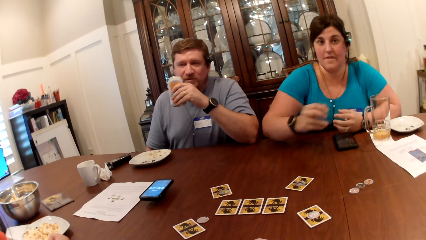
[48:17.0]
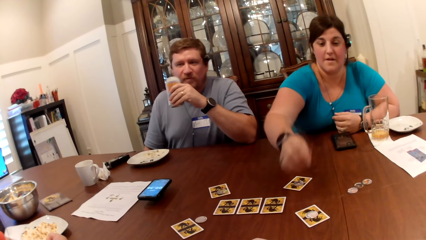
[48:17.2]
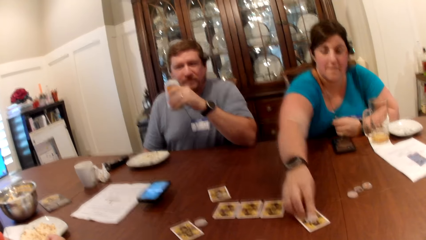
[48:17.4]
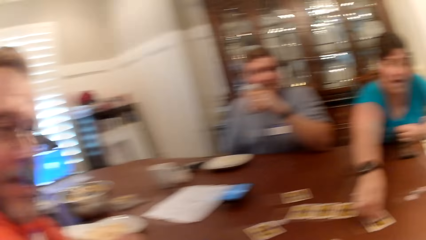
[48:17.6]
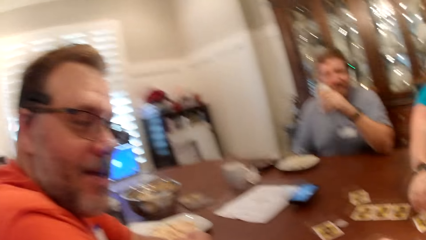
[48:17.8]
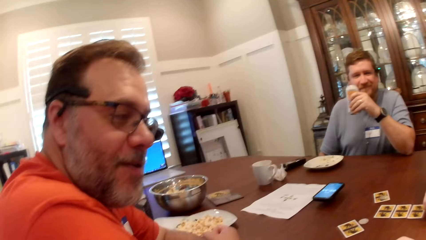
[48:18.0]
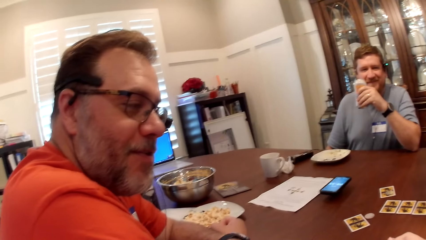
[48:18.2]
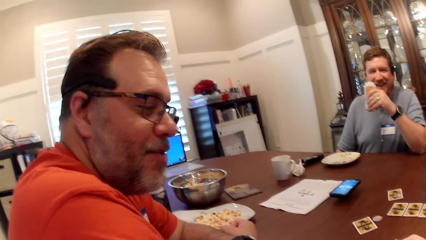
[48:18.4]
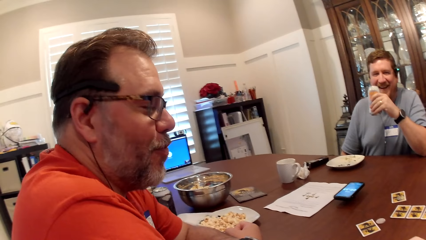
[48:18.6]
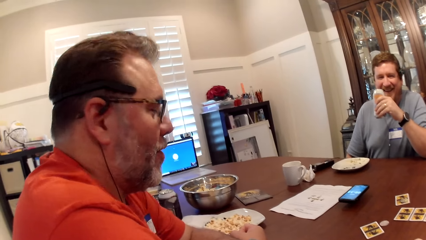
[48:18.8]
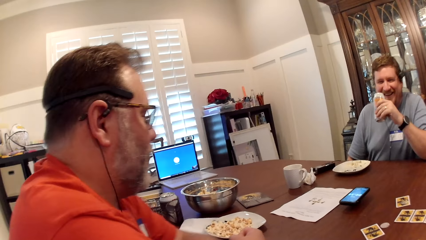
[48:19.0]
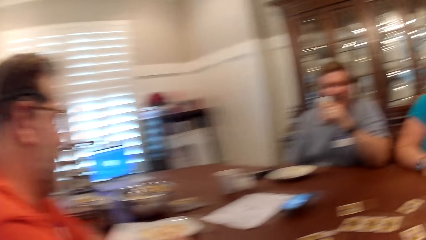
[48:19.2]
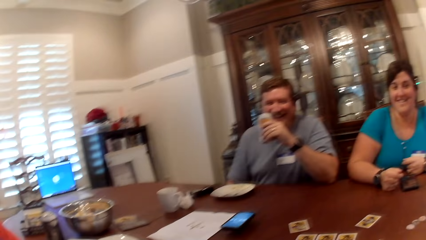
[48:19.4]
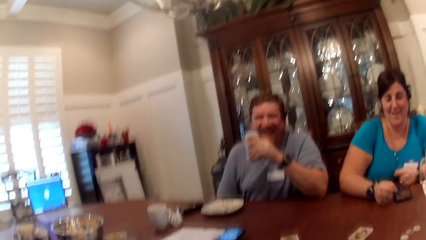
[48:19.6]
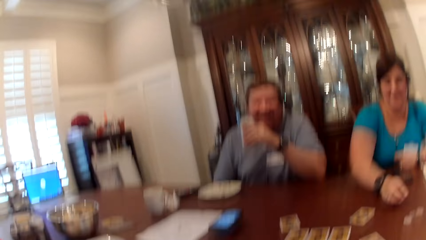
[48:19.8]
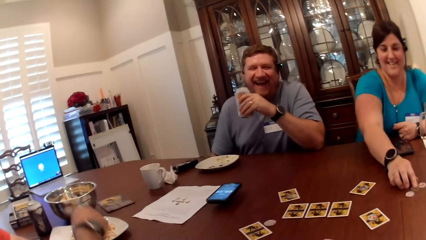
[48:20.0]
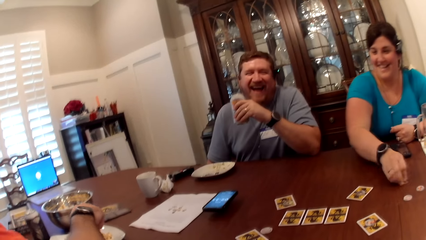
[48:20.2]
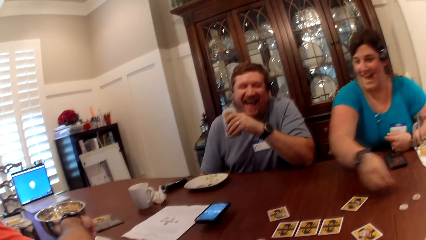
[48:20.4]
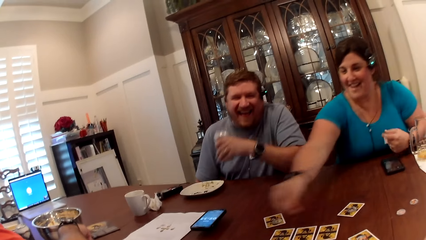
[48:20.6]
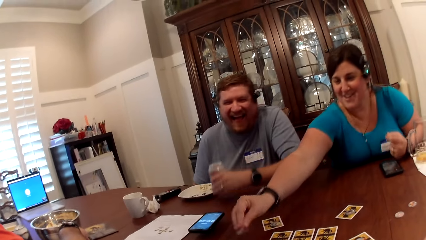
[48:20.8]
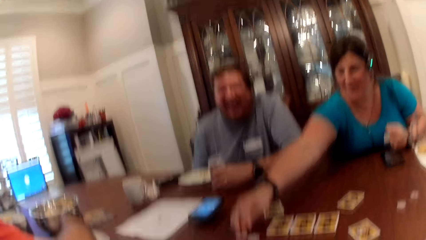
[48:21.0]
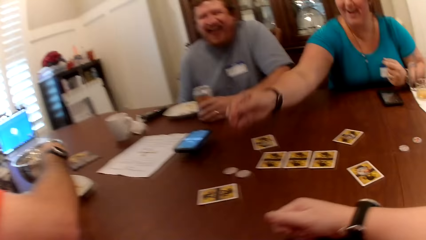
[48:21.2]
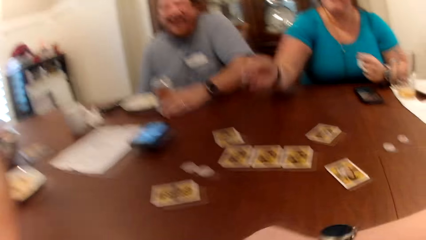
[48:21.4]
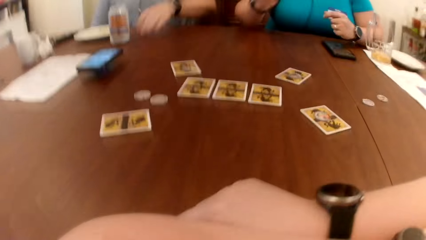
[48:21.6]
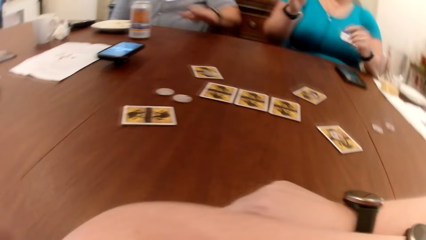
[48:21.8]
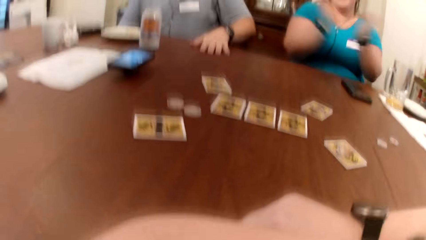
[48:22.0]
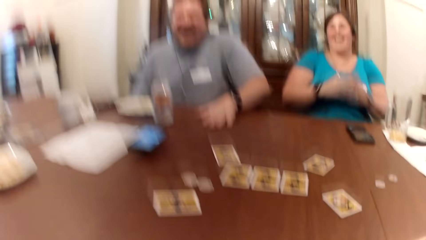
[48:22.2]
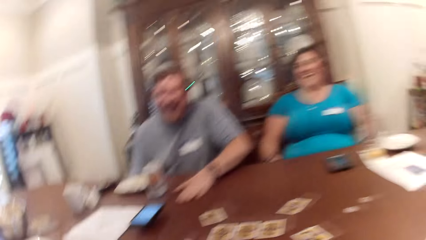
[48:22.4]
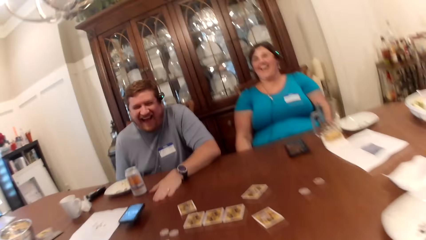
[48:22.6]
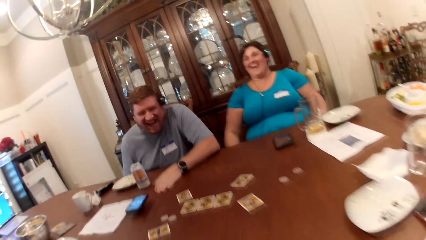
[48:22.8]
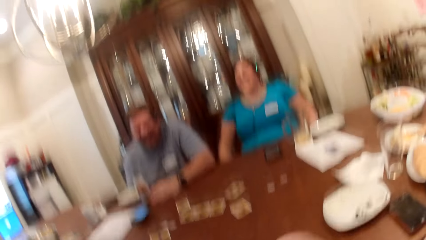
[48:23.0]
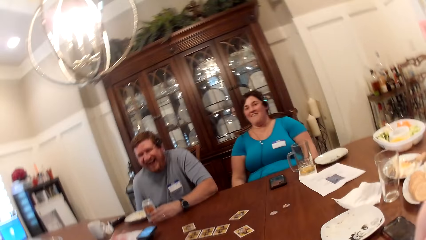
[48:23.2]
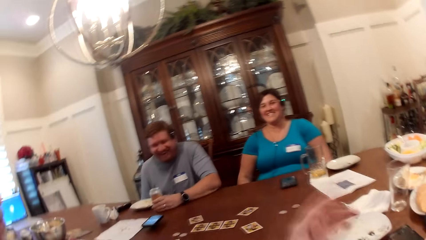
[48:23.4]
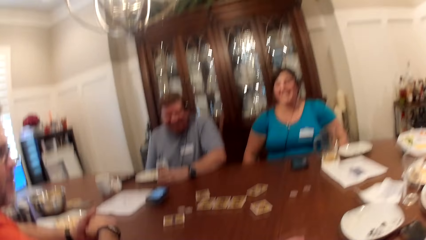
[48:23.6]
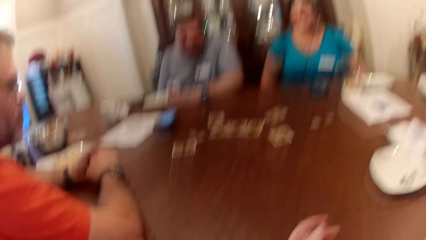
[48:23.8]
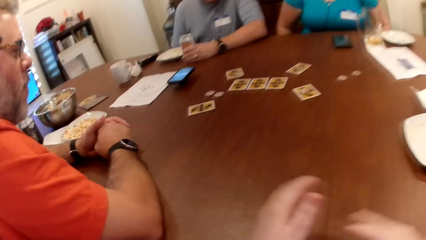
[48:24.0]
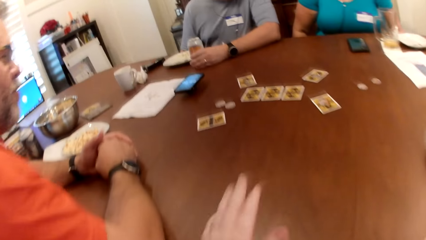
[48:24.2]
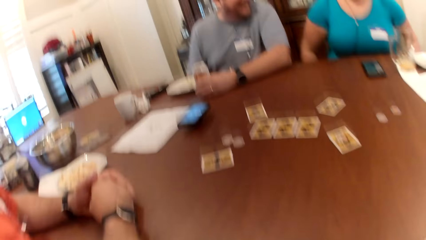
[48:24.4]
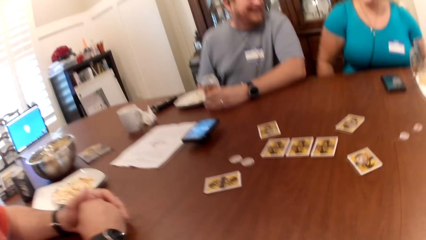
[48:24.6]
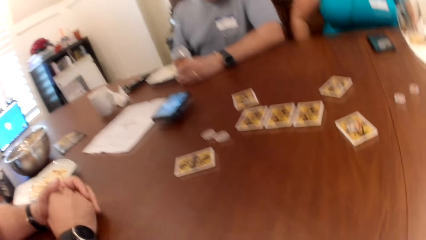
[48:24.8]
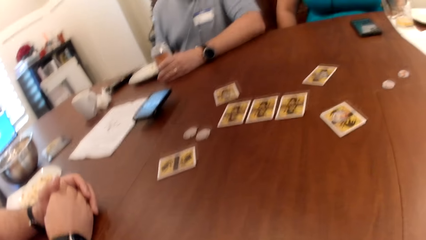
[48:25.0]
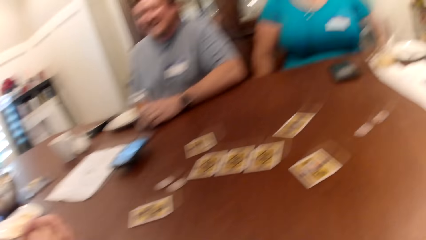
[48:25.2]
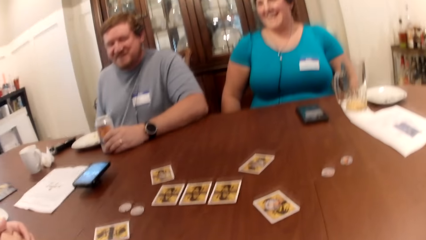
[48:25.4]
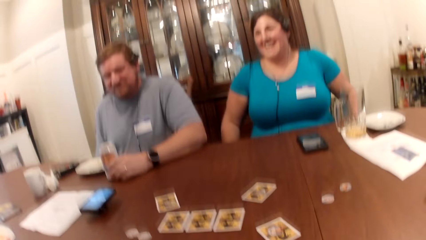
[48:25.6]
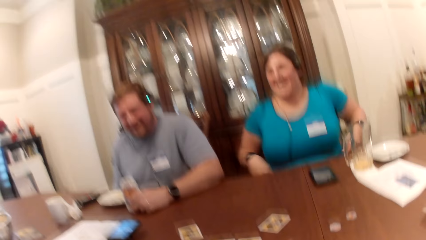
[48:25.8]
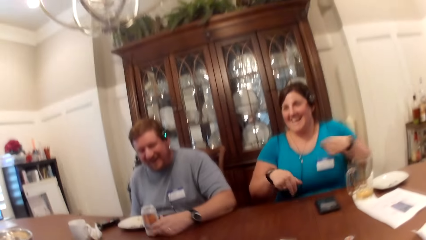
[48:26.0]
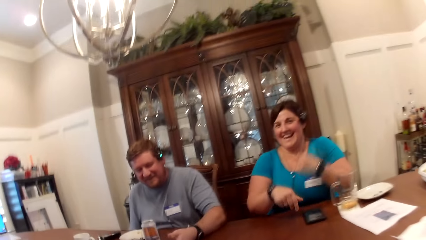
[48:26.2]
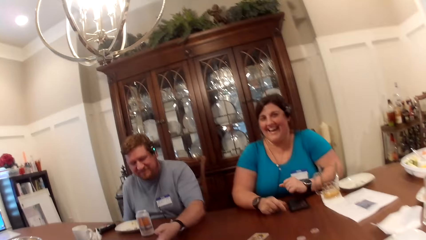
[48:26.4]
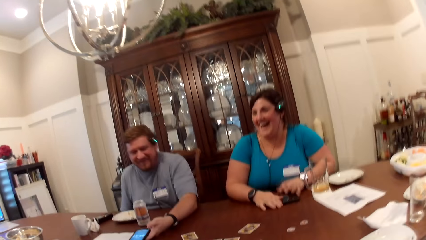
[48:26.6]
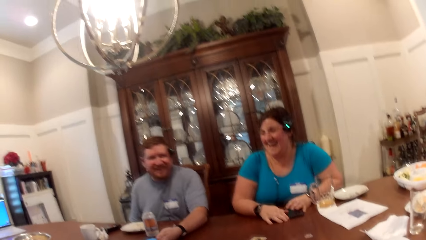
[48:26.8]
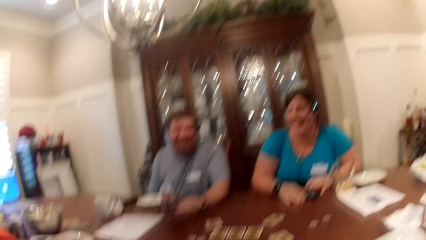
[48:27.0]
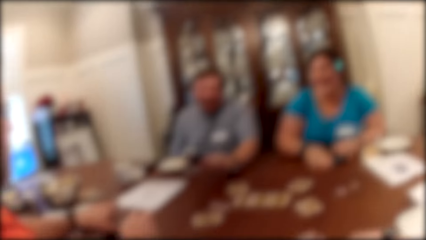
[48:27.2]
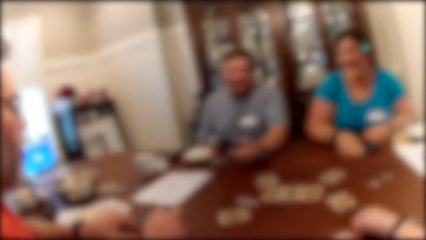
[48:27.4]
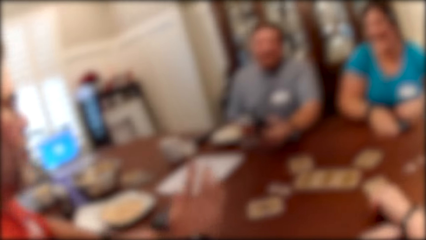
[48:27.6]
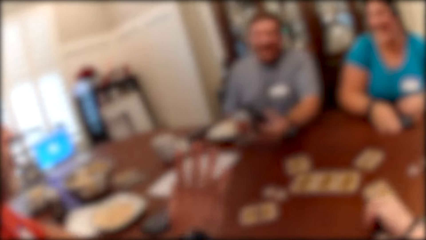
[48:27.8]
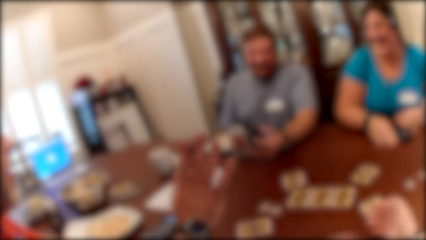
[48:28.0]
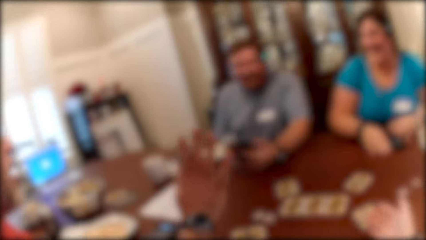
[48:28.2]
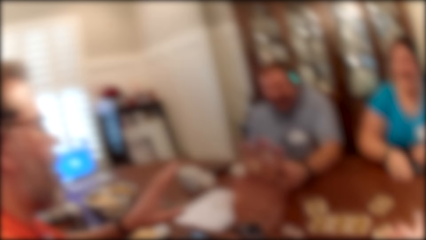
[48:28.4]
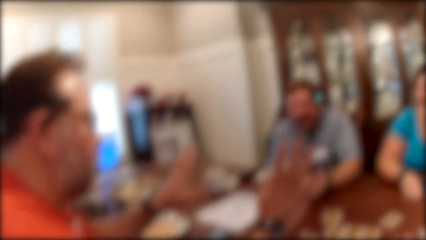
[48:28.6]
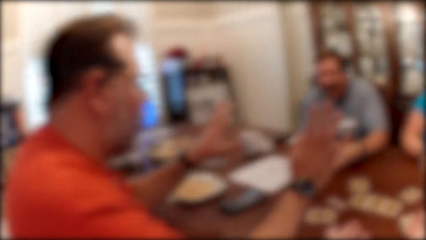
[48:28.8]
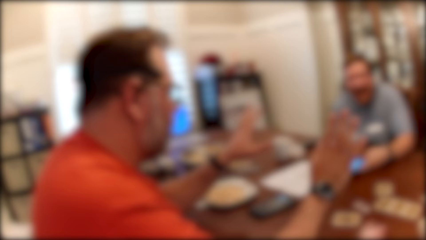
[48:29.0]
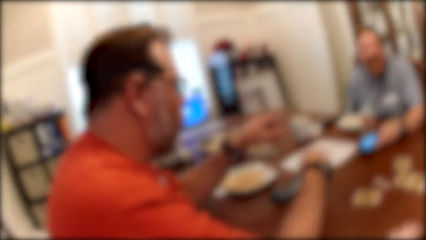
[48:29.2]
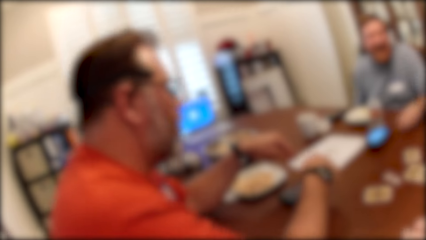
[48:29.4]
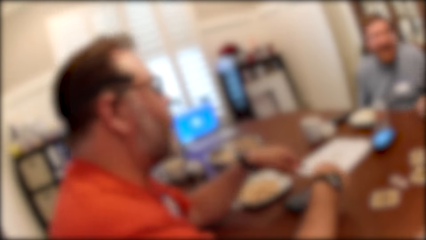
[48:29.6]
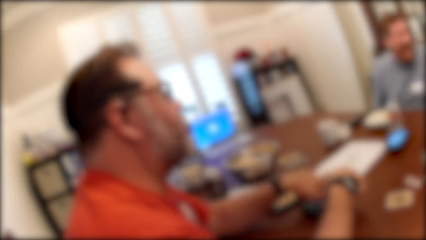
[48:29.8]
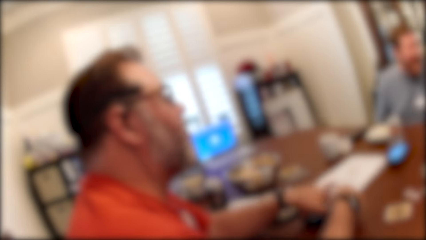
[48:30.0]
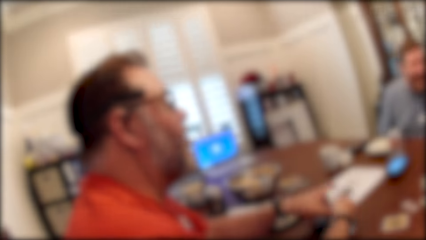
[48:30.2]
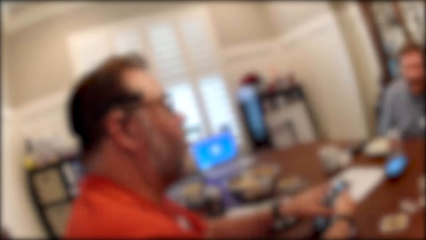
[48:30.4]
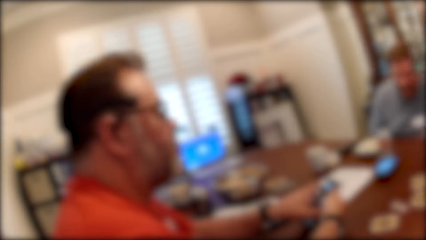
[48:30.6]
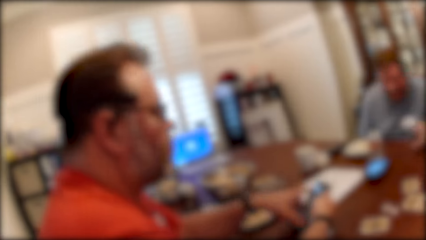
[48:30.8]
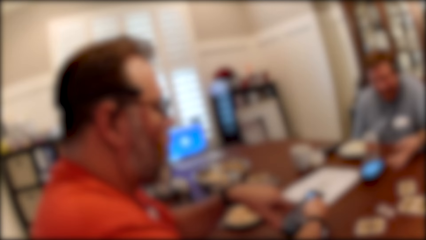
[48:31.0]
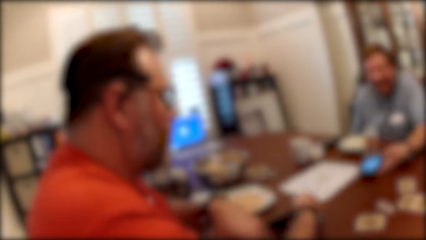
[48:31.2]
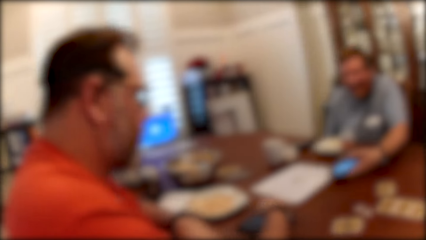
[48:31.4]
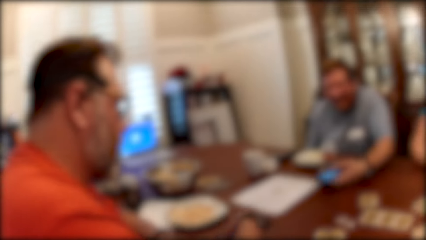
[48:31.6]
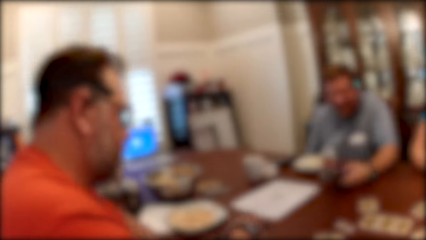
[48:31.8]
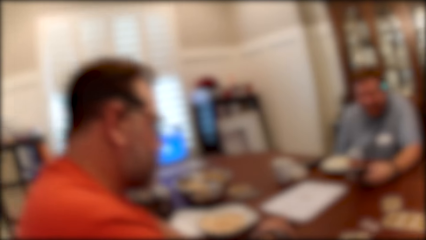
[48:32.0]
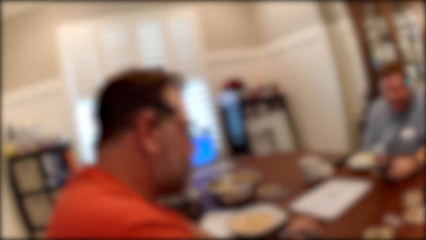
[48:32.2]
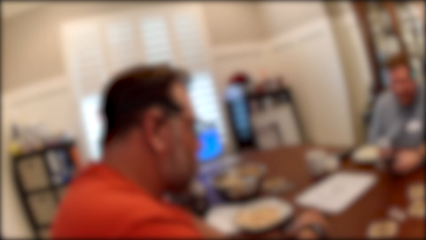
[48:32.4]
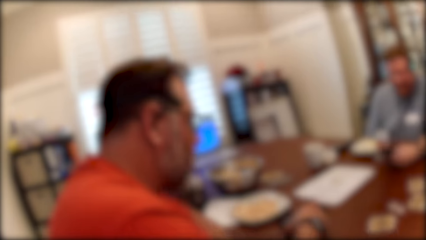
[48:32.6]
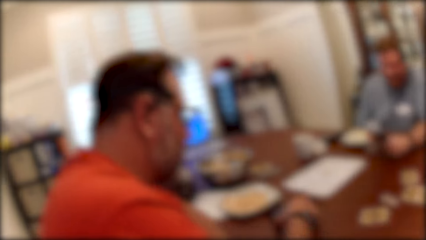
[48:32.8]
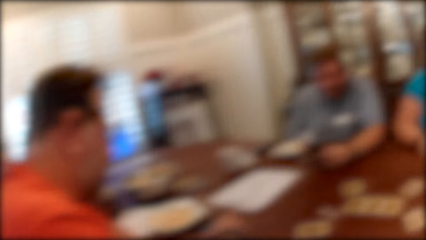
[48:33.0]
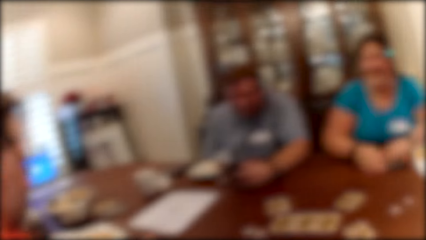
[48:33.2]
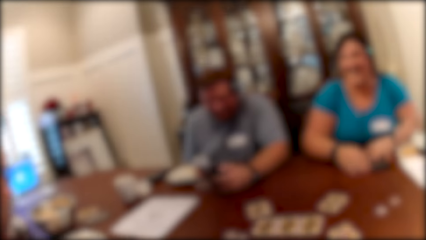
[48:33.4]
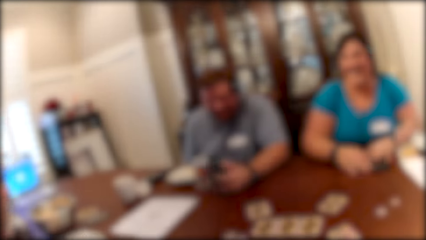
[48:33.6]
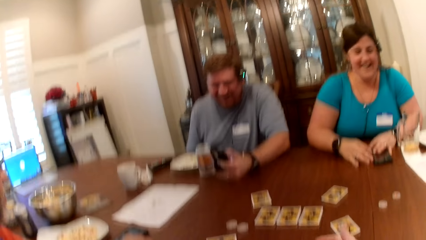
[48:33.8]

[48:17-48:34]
The woman touches the token on the card on the table with her right hand. The woman picks the token on the table with her right hand. The man drops the can of soda on the table with his left hand. The woman drops the token on the table with her right hand. The man moves the can of soda on the table with his left hand. The woman places both hands on the phone on the table. The man picks the phone on the table with his left hand. The man drops the phone on the table with his left hand. Another man picks a phone on the table with both hands. The first man operates the phone on the table with his left hand.
